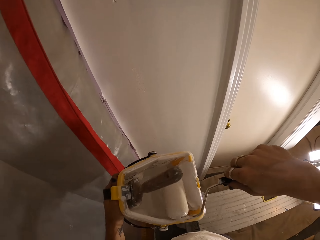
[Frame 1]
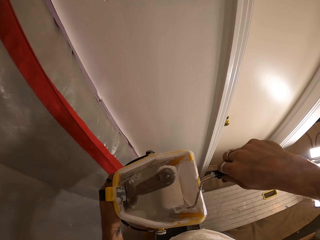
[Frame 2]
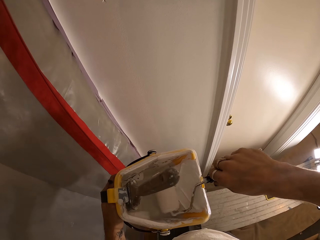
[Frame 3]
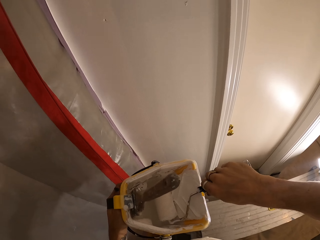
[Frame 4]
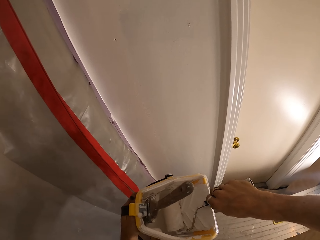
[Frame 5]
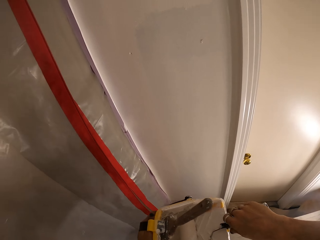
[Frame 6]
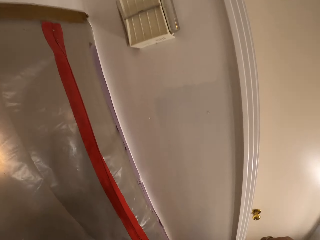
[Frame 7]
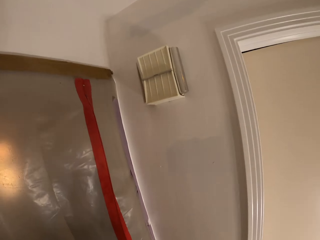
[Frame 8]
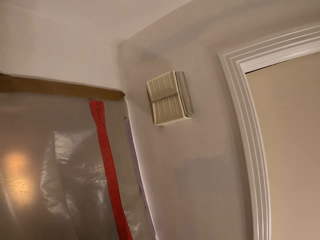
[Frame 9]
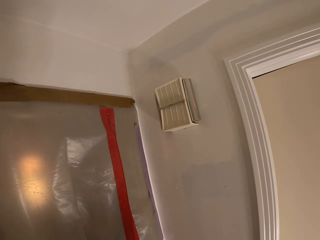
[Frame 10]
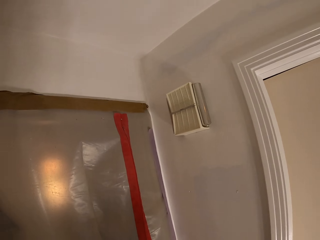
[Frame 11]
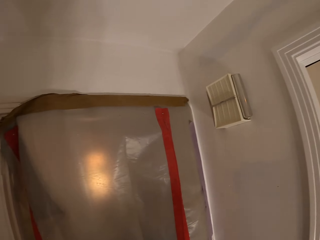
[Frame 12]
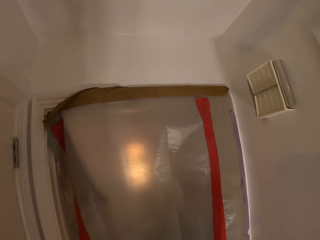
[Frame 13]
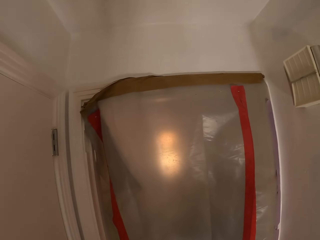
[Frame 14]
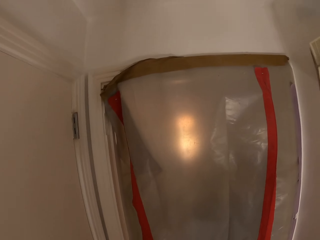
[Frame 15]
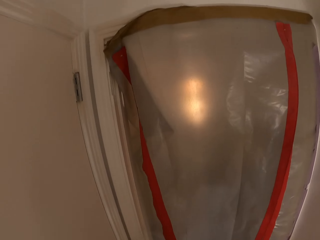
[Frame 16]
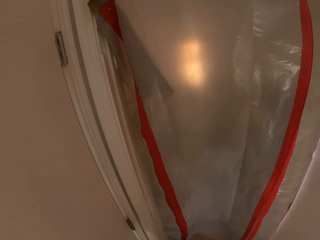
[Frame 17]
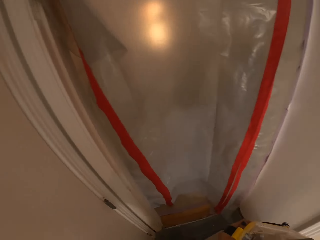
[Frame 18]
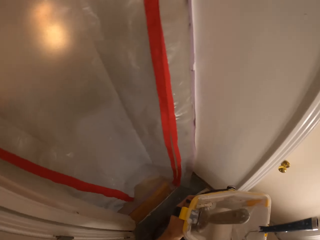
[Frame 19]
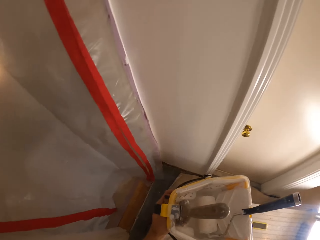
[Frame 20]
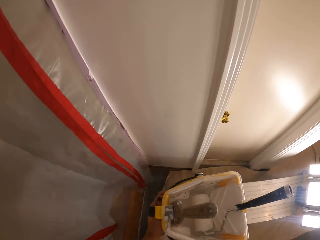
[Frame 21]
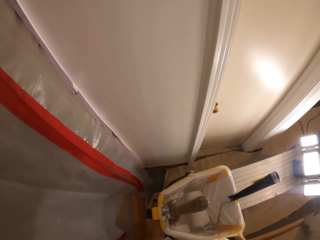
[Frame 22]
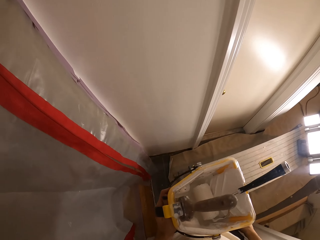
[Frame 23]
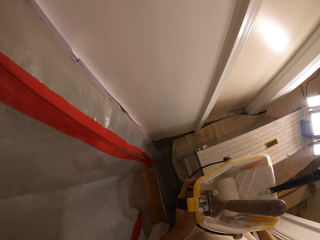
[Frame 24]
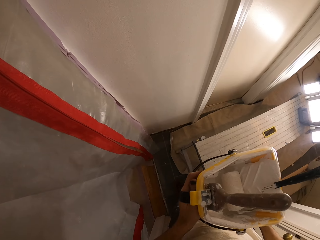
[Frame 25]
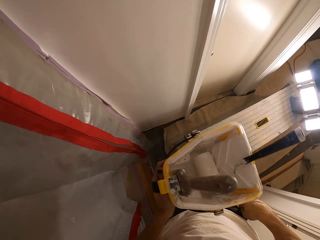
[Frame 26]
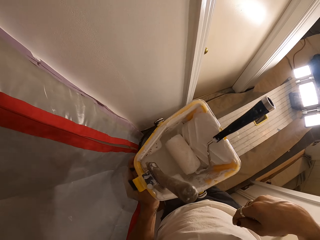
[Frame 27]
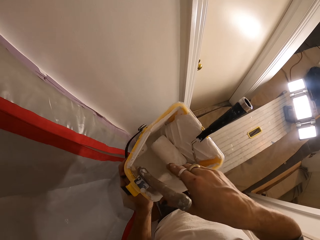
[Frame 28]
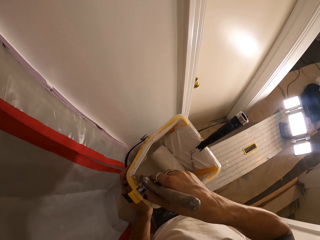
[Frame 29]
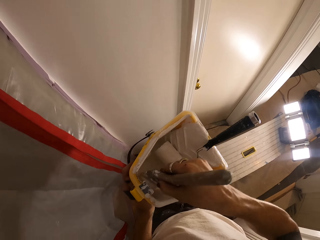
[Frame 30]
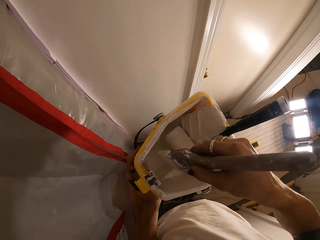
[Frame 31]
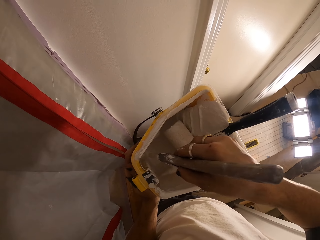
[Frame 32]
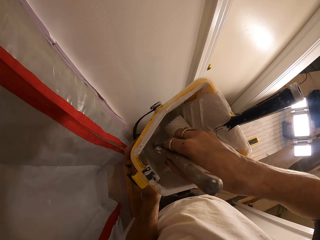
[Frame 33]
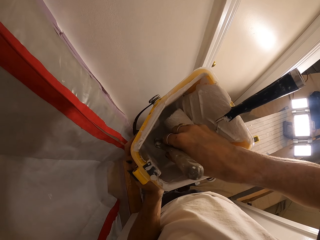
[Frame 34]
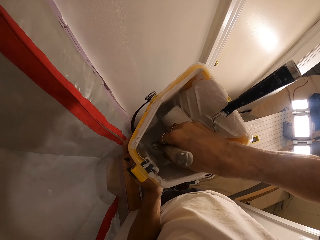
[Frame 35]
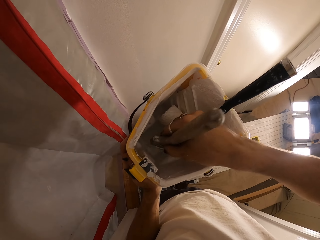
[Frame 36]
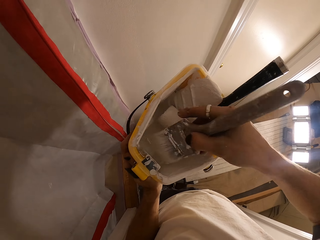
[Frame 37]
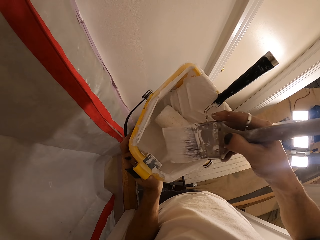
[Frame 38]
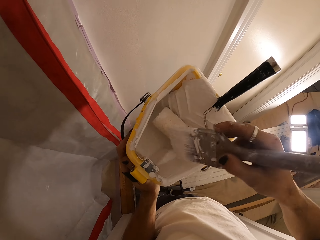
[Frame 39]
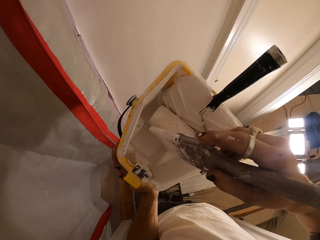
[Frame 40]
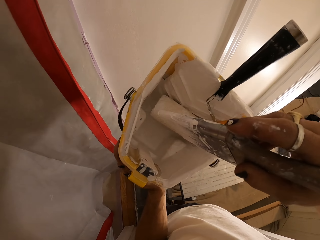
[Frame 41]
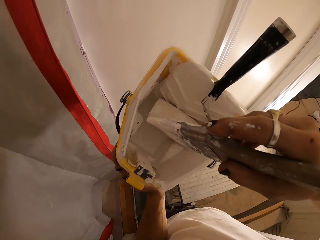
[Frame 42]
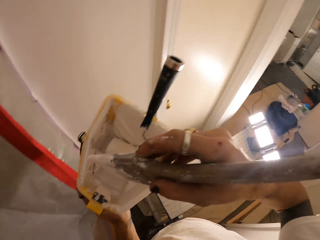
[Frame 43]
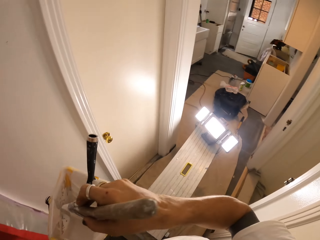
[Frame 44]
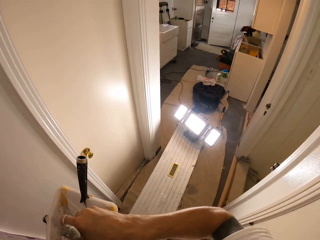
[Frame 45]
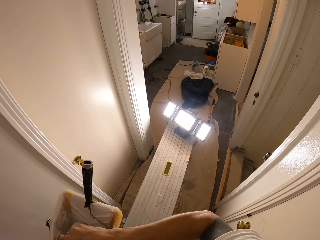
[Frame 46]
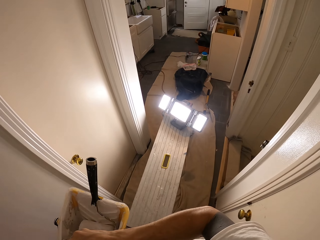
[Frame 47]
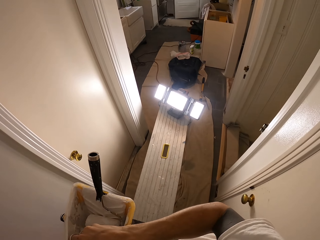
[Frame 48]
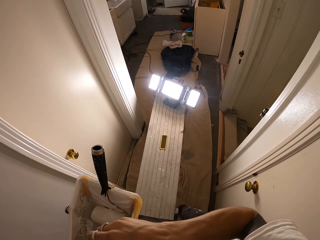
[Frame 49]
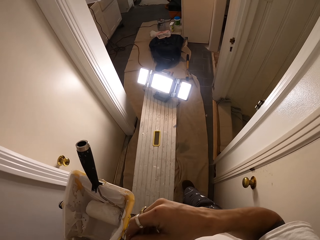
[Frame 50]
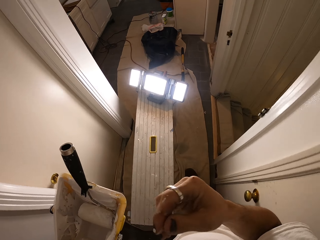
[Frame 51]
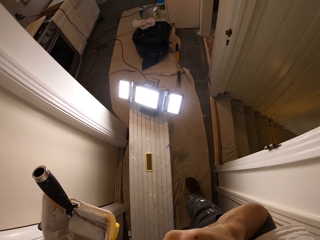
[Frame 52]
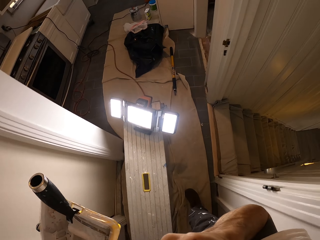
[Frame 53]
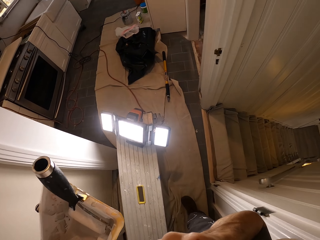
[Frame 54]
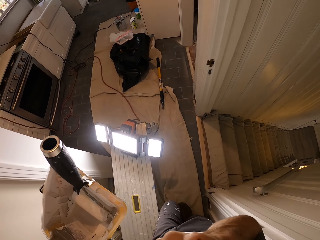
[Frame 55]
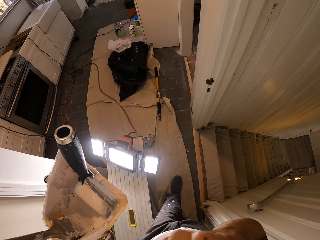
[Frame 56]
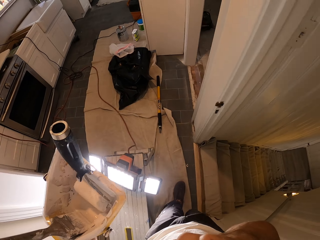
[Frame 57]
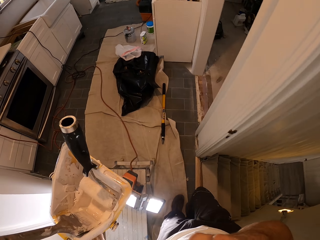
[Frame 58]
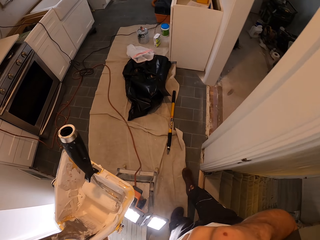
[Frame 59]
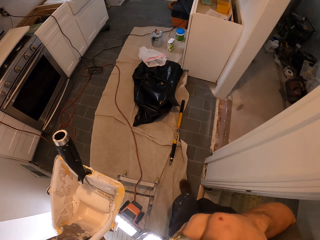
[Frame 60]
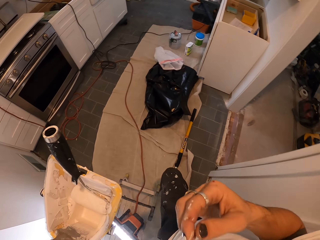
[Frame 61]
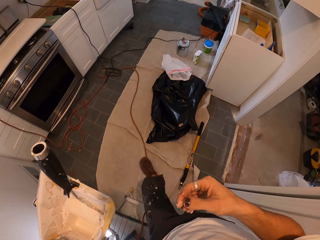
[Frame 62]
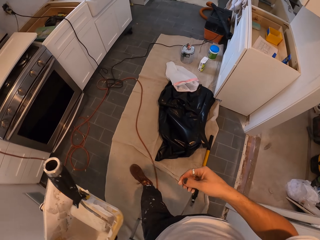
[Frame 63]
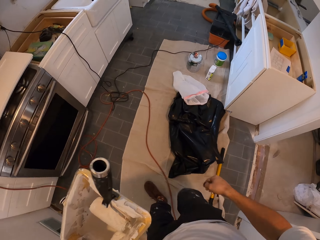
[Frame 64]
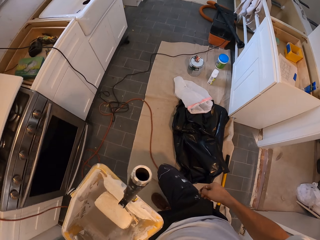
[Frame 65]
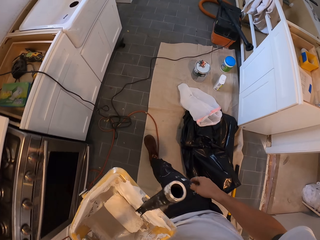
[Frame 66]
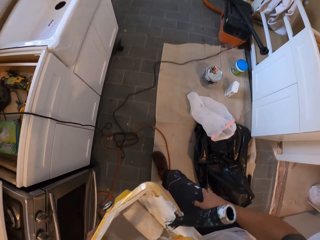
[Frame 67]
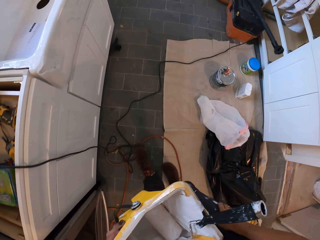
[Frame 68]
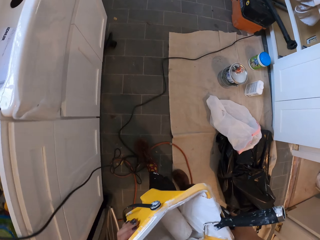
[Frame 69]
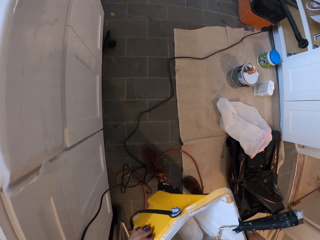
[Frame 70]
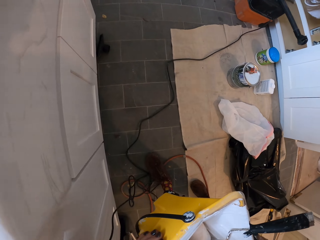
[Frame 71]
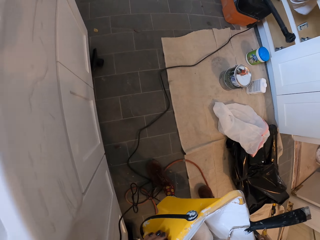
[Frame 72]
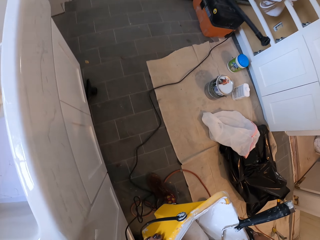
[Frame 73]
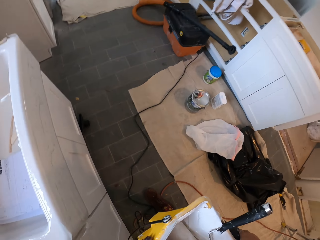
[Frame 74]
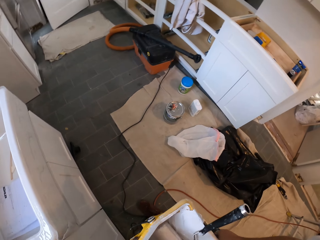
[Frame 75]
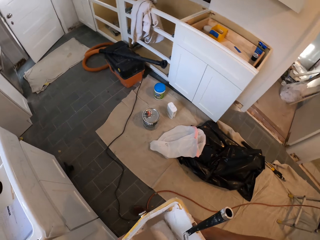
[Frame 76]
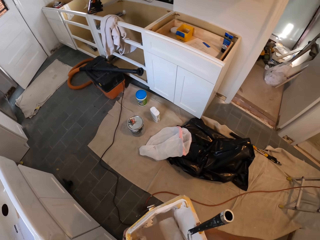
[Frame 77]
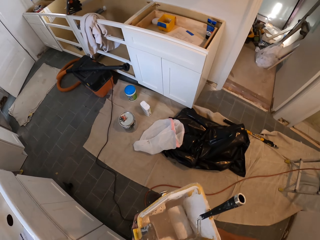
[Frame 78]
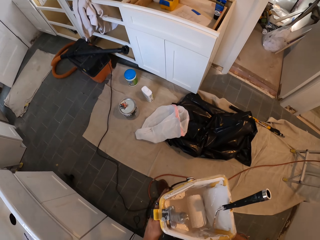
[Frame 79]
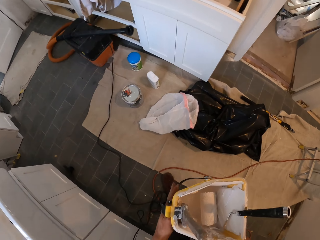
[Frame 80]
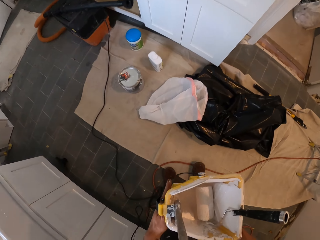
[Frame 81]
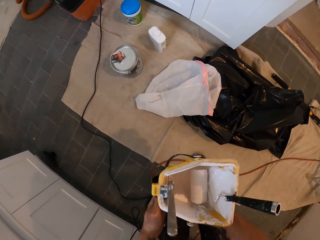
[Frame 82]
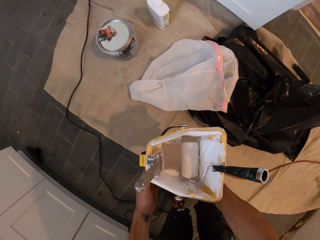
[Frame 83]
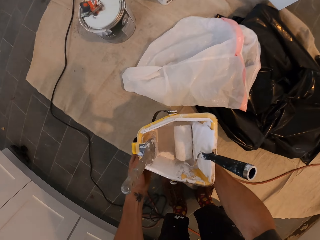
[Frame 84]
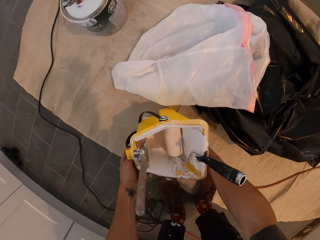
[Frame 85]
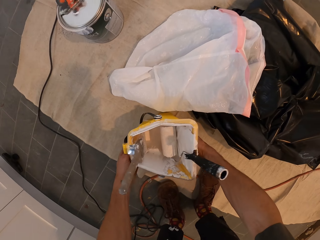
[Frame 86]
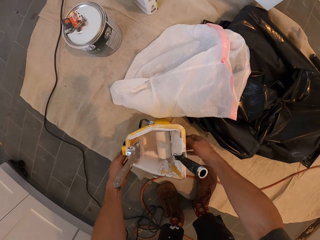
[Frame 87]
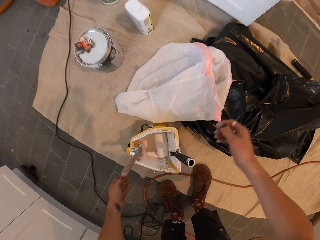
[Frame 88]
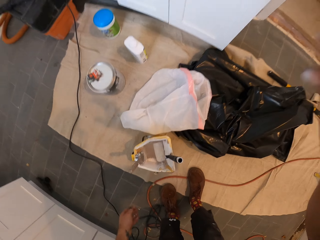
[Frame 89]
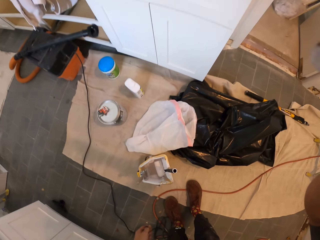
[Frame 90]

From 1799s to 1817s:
The camera wearer drops the trim roller in the paint bucket with his right hand. He dips a brush in the paint. He holds the paint bucket with both hands. He takes the paint brush from the paint bucket with his right hand. He dips the paintbrush in the paint in the bucket with his right hand. He drops the paintbrush in the paint bucket with his right hand. He touches his face with his right hand. He walks in the room. He holds the paint bucket with both hands. He drops the paint bucket on the carpet on the floor with both hands.
